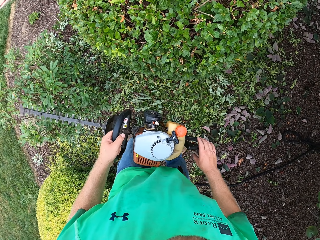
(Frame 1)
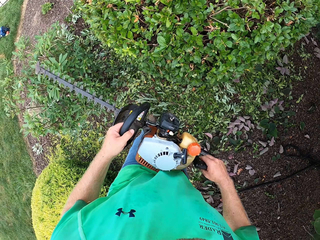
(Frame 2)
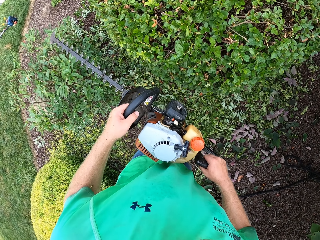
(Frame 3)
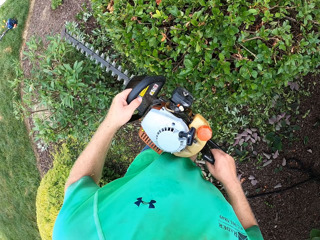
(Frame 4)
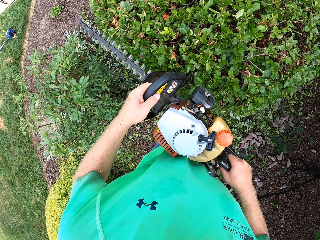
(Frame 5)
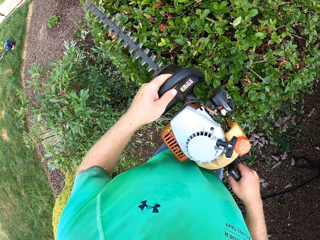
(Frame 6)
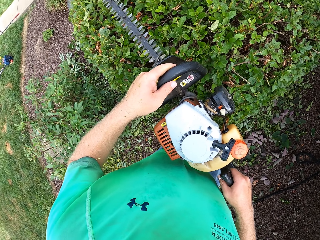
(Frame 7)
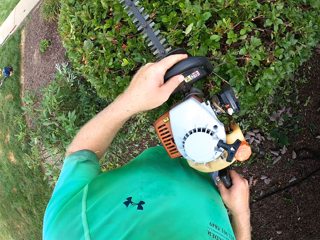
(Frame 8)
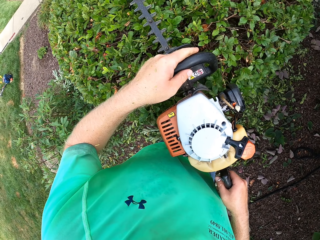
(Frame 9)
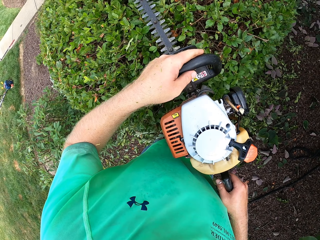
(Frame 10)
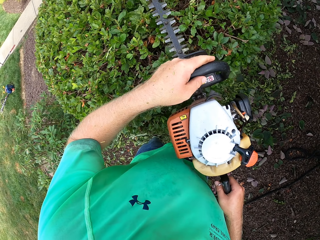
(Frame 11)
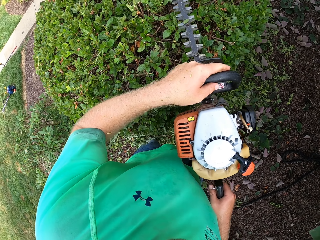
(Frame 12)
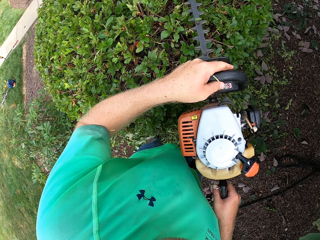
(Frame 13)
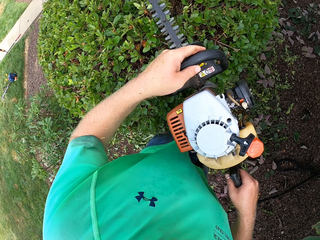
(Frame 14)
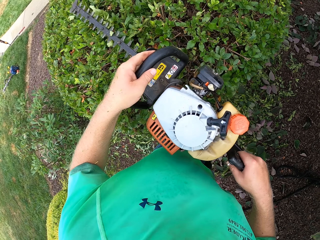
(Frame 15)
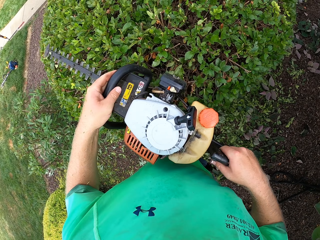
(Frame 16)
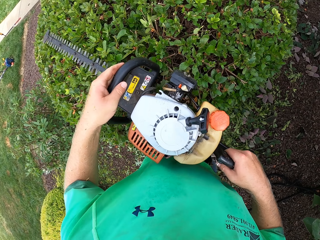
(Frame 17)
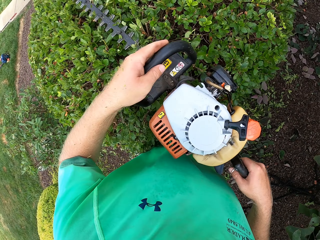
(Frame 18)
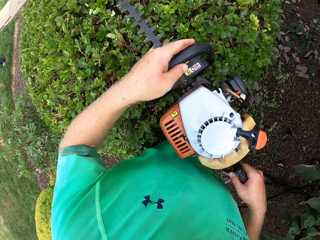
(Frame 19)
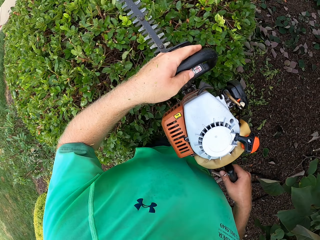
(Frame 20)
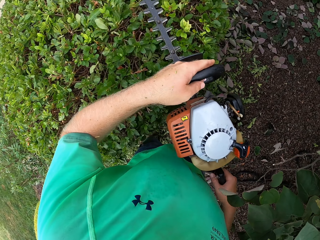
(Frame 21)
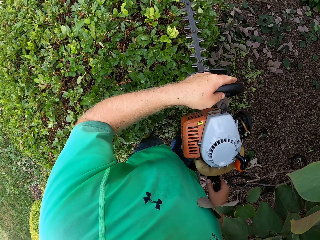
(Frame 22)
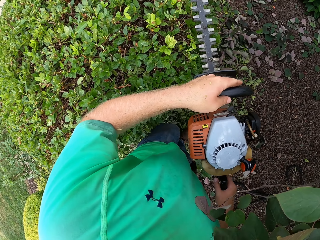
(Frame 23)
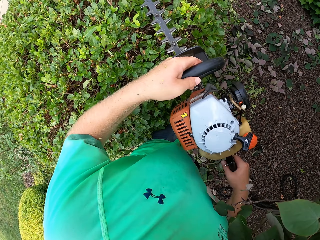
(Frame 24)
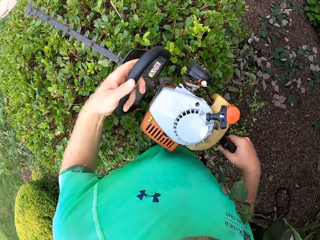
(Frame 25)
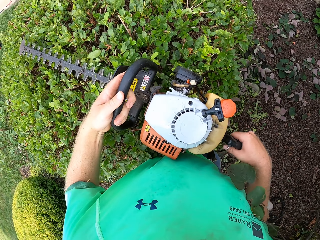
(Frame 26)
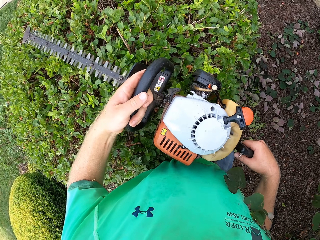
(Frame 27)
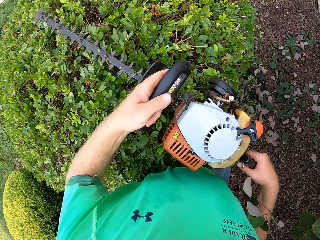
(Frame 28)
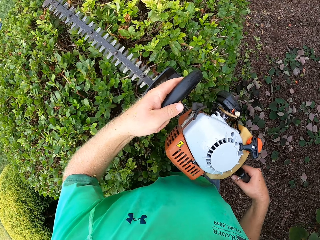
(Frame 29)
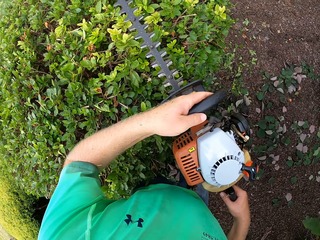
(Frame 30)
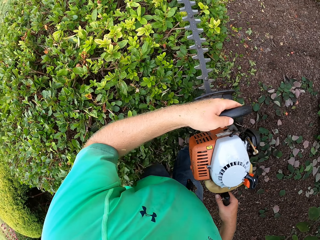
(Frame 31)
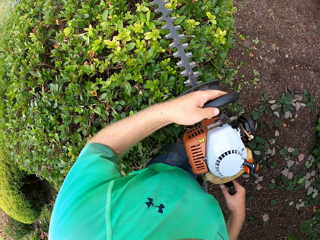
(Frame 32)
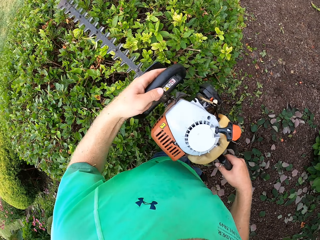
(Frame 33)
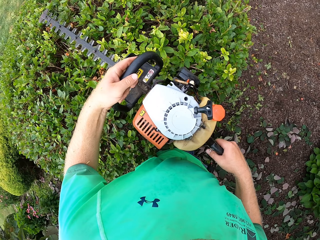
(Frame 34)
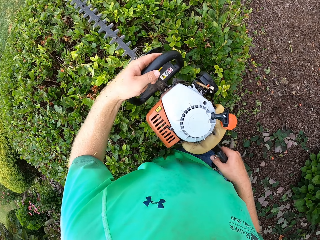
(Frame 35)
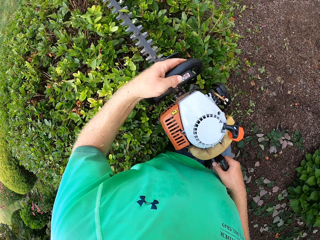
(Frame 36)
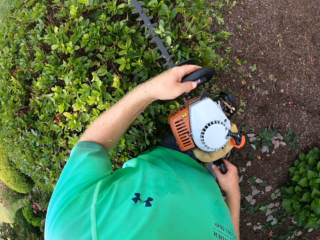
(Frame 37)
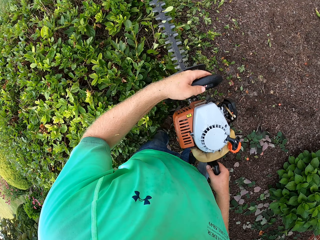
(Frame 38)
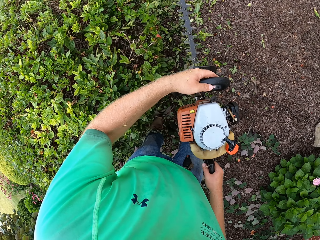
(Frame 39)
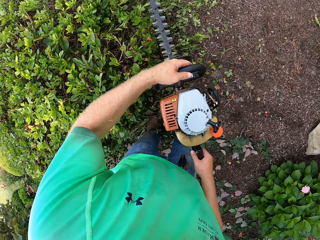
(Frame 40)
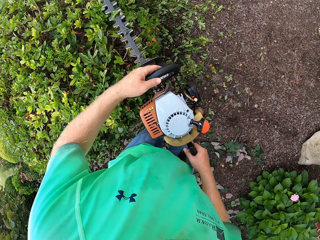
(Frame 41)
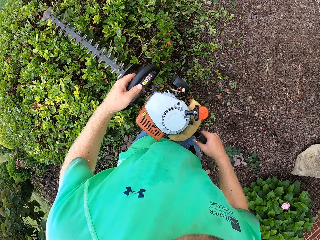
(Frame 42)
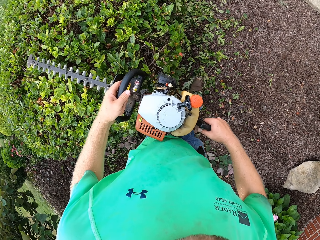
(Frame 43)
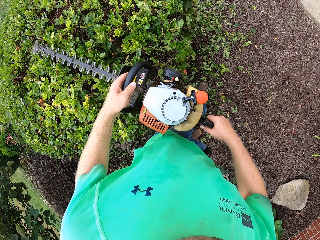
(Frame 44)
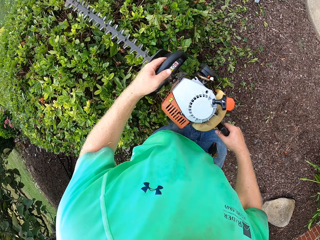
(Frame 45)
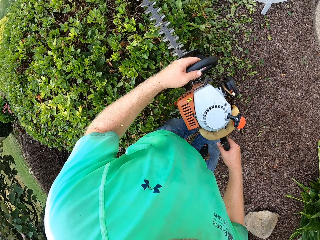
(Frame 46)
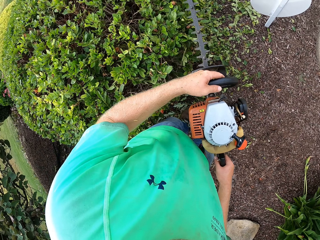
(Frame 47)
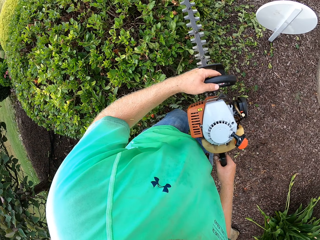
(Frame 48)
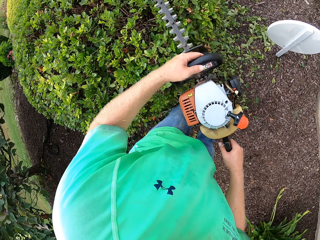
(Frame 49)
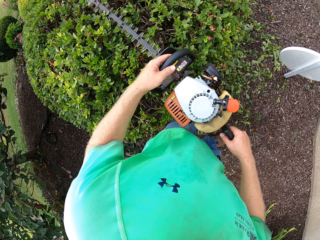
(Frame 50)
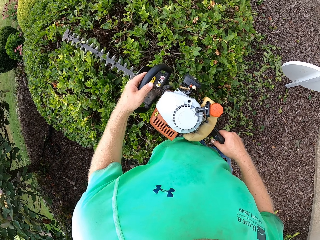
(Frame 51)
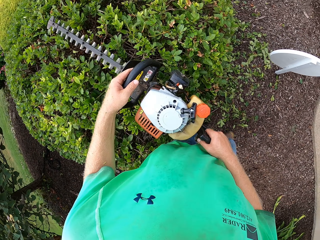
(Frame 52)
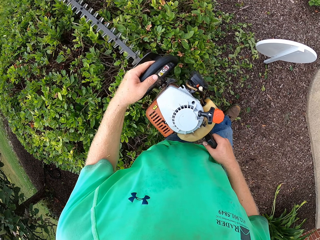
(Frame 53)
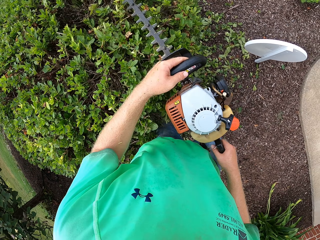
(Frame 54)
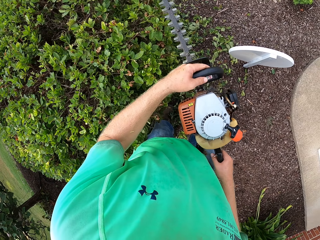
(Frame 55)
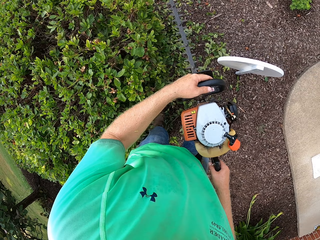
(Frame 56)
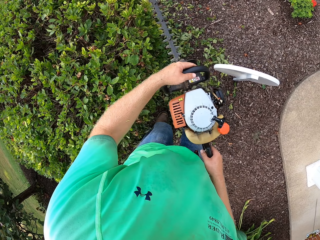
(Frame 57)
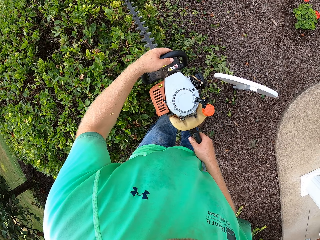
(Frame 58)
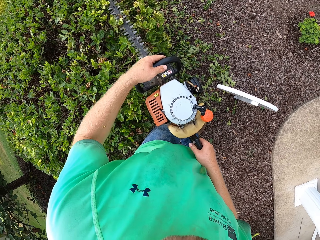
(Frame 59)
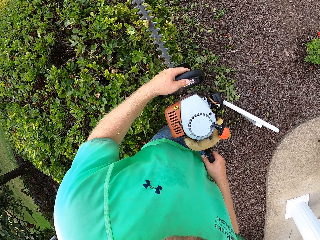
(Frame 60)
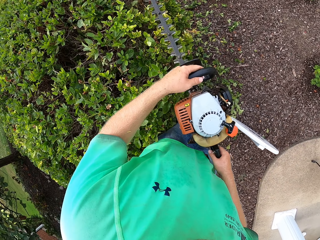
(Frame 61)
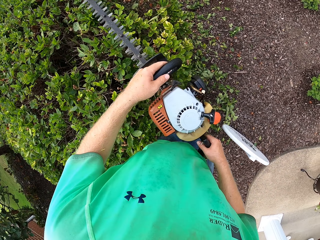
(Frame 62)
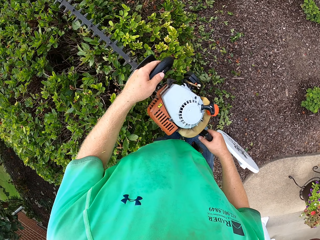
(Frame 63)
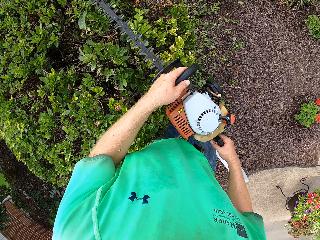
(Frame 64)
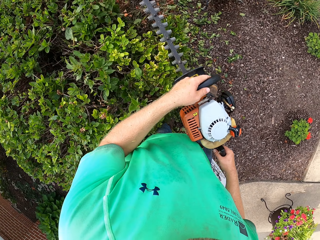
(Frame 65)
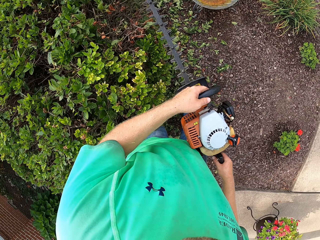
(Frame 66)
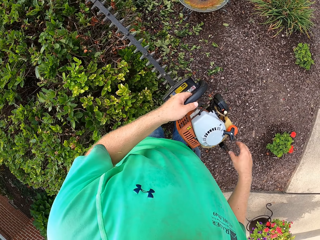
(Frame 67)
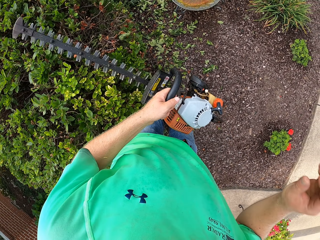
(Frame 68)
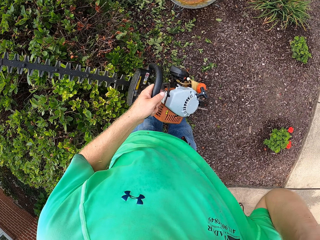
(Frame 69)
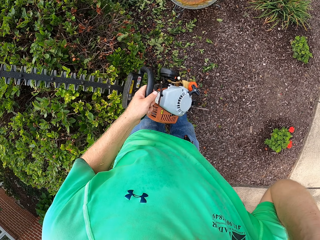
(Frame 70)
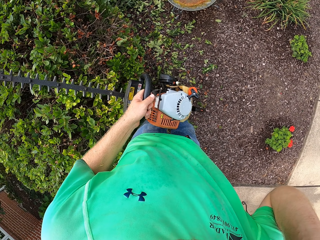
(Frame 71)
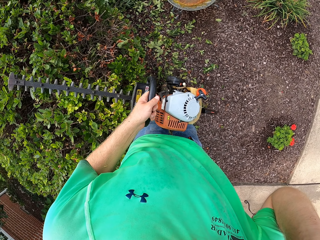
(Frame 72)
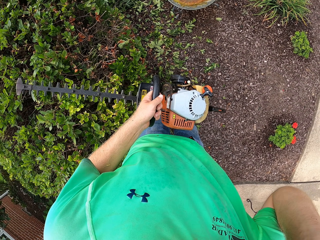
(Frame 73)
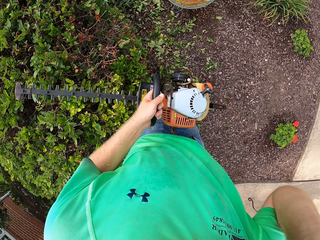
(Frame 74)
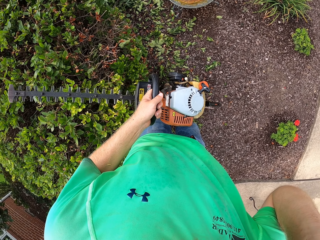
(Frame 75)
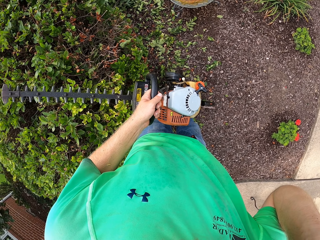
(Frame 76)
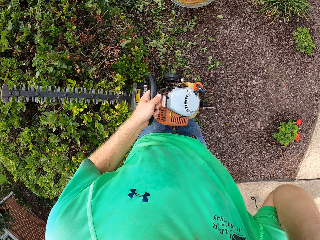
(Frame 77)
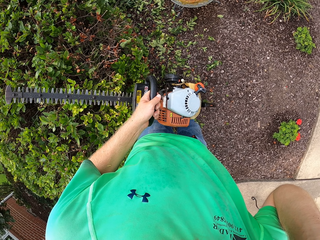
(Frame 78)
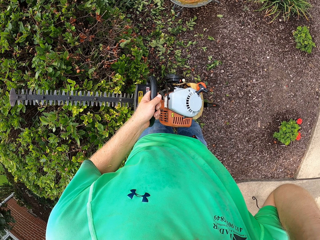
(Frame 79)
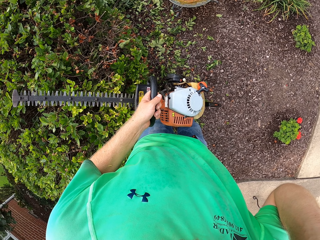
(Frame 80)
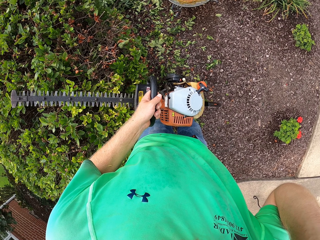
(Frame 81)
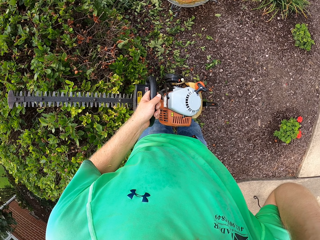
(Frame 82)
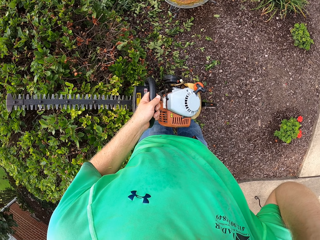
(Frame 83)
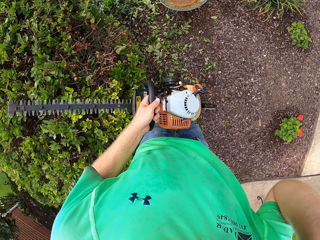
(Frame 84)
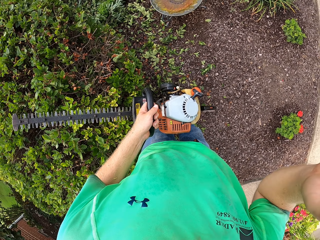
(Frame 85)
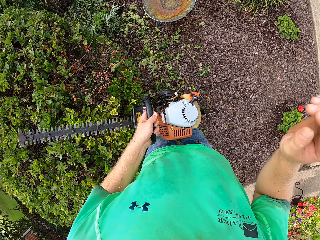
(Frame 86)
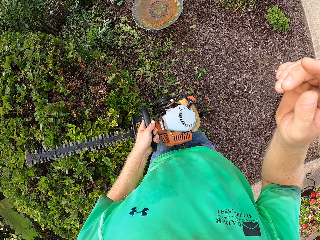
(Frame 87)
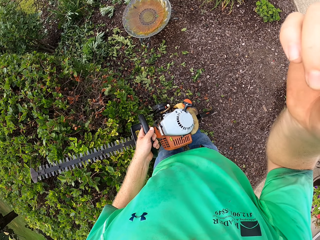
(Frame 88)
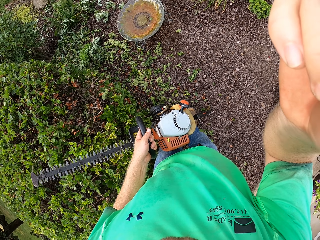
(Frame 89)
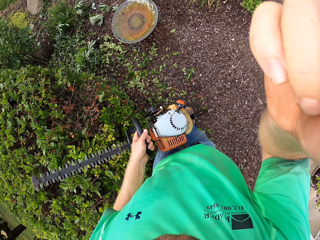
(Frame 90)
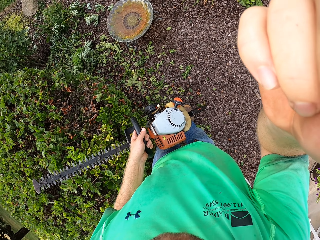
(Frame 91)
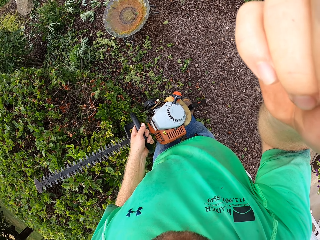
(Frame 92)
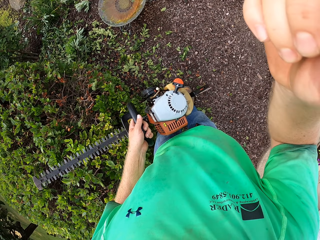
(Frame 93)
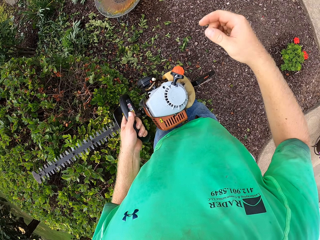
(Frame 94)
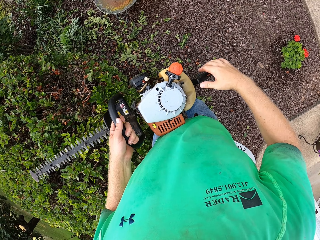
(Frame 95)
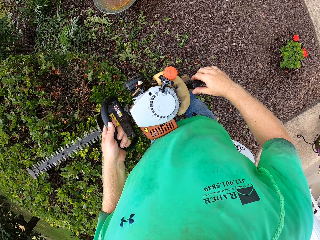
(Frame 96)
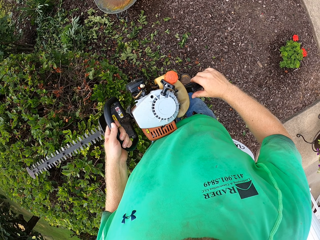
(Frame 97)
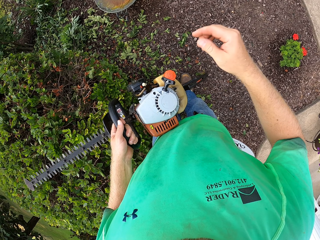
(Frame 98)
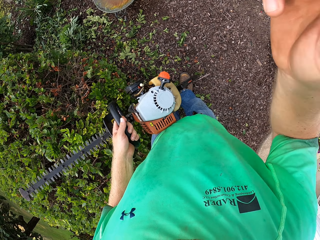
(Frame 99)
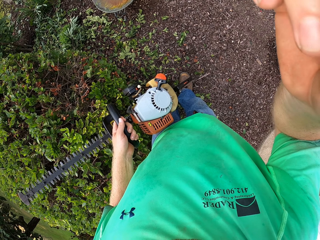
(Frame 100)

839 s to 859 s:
The camera wearer grips the rear handle of the hedge trimmer with his right hand. He trims the hedges of the shrub with the hedge trimmer in both hands. He raises his right hand to his face. He touches the camera. He places his right hand on the rear handle of the hedge trimmer in his left hand. He raises his right hand to his face.
